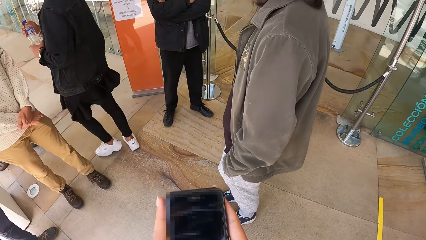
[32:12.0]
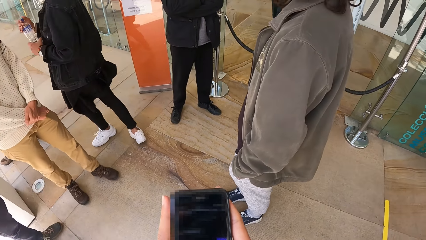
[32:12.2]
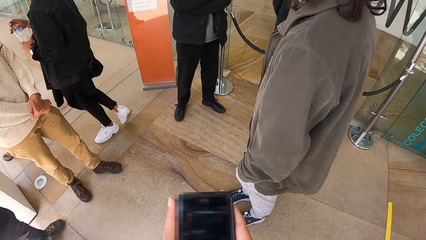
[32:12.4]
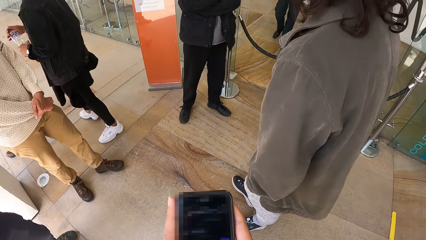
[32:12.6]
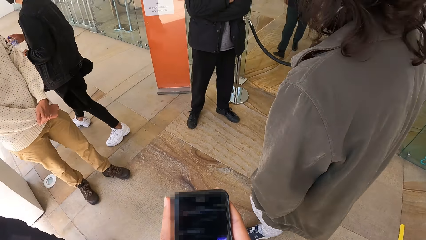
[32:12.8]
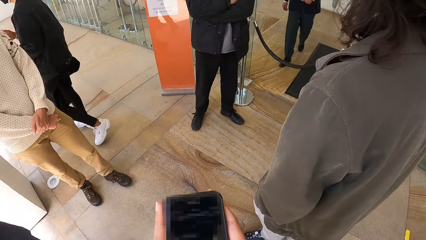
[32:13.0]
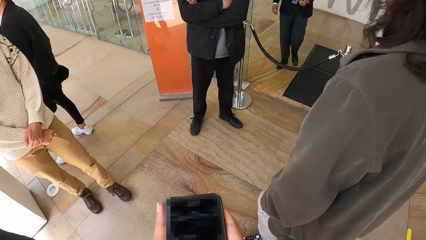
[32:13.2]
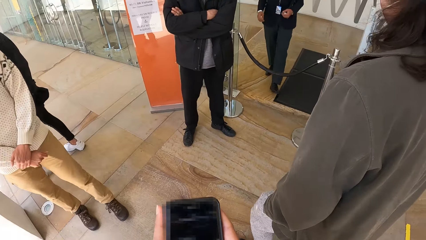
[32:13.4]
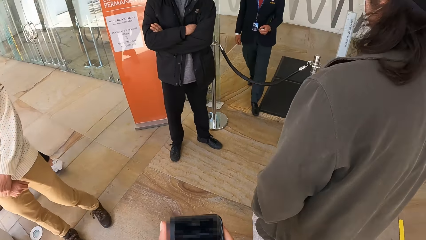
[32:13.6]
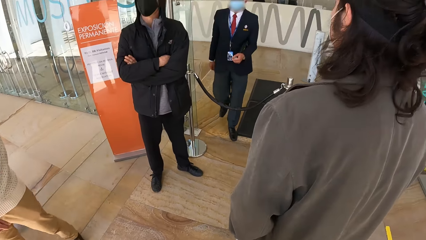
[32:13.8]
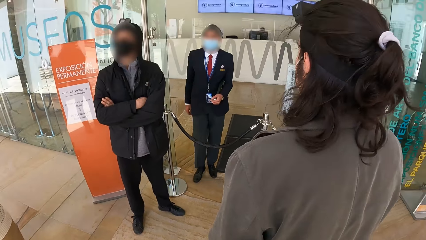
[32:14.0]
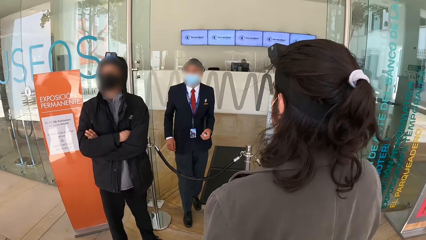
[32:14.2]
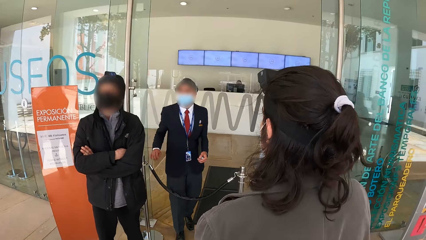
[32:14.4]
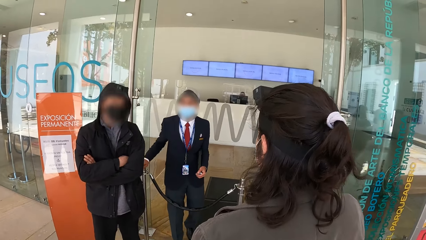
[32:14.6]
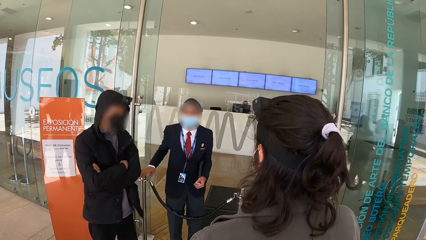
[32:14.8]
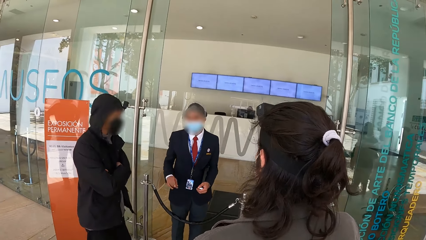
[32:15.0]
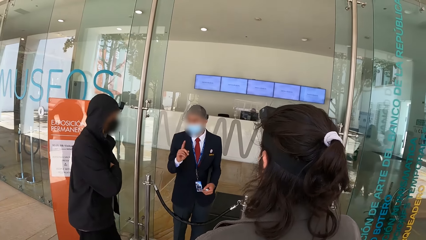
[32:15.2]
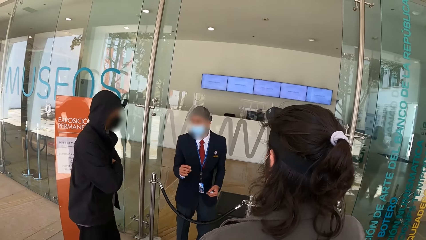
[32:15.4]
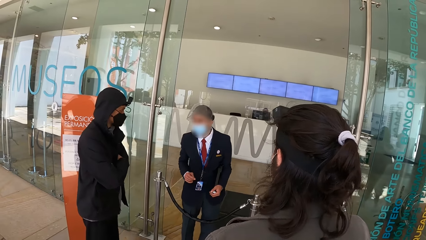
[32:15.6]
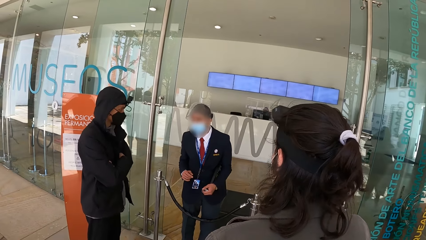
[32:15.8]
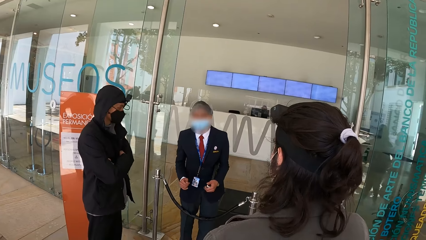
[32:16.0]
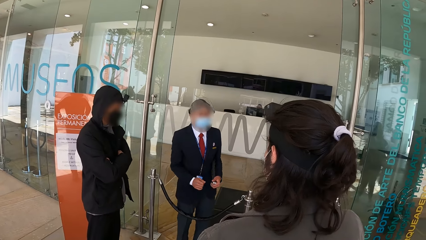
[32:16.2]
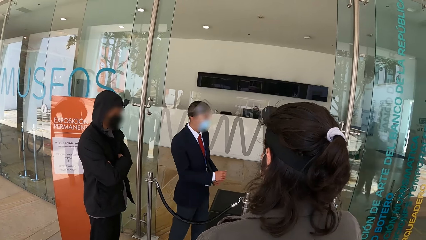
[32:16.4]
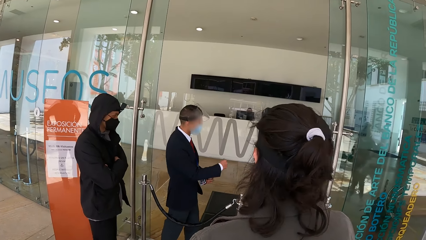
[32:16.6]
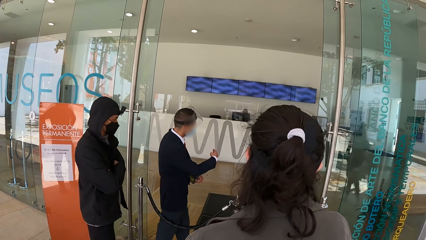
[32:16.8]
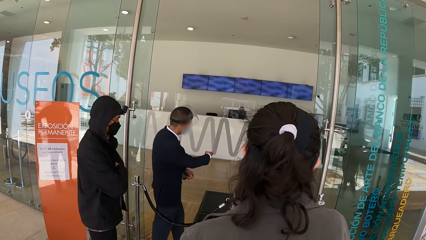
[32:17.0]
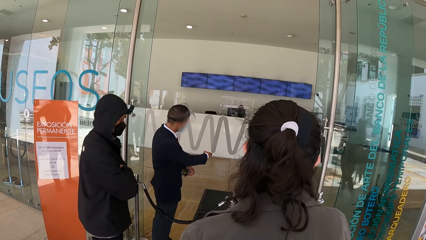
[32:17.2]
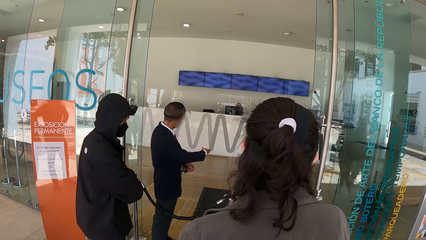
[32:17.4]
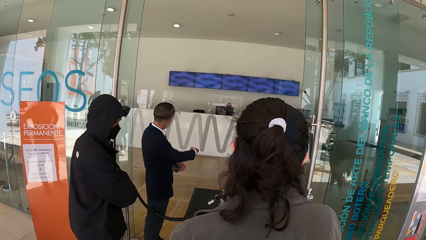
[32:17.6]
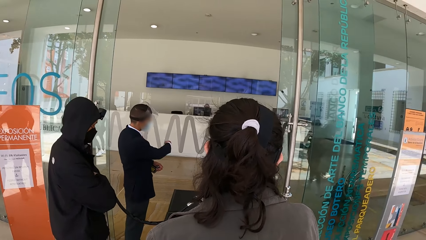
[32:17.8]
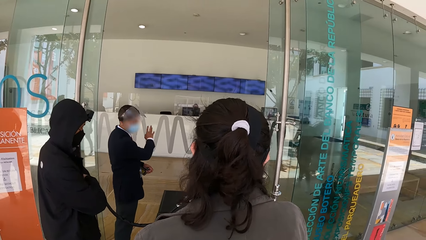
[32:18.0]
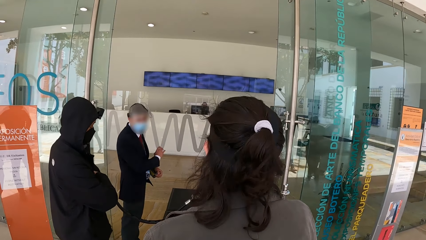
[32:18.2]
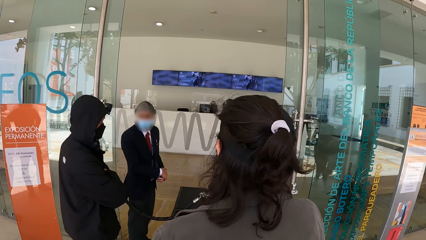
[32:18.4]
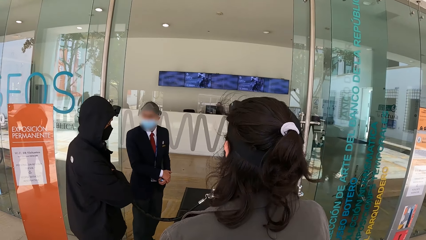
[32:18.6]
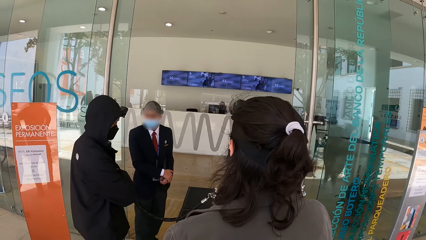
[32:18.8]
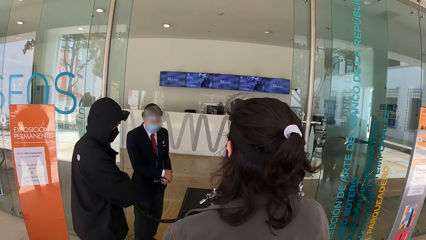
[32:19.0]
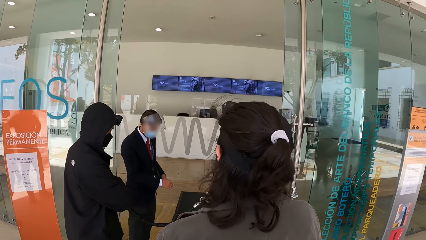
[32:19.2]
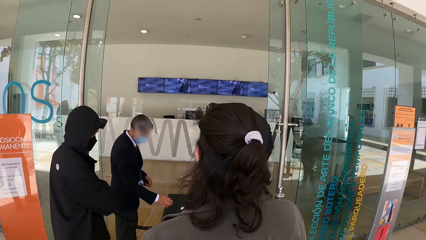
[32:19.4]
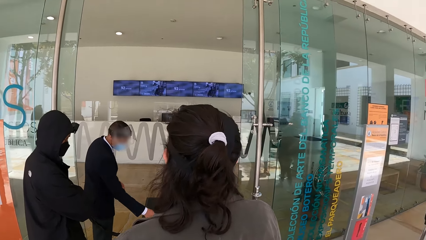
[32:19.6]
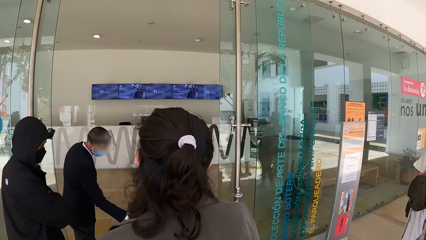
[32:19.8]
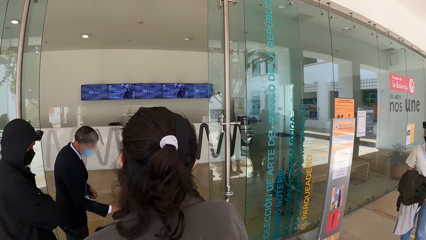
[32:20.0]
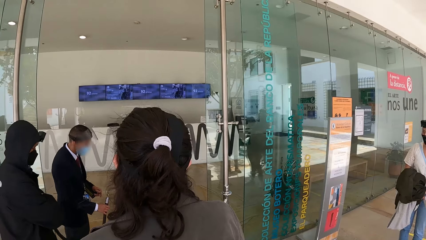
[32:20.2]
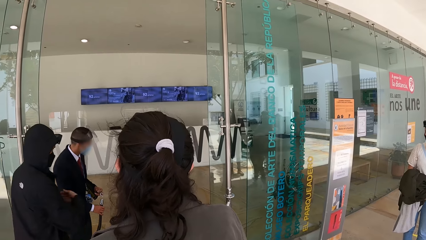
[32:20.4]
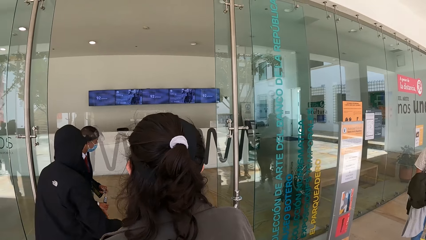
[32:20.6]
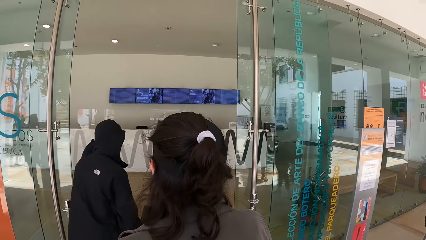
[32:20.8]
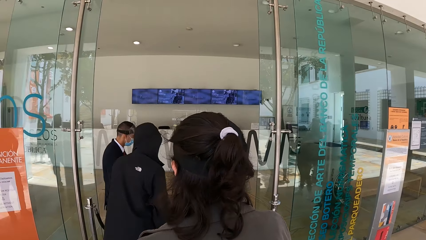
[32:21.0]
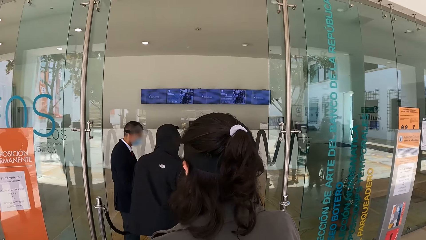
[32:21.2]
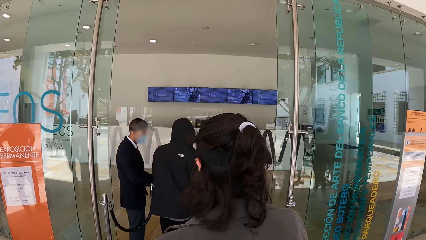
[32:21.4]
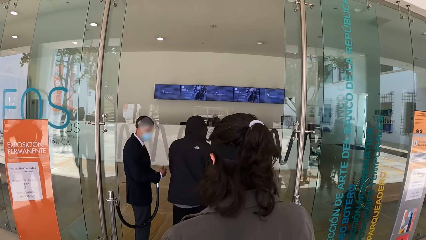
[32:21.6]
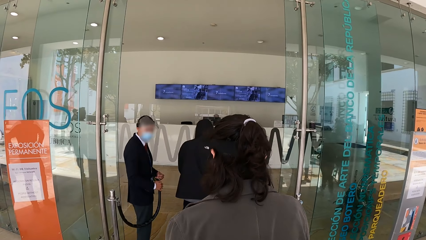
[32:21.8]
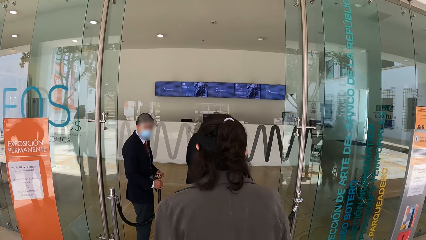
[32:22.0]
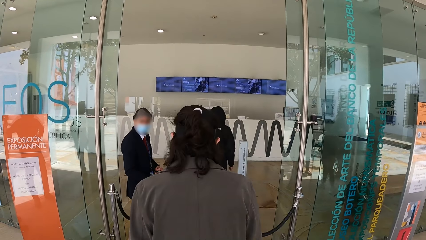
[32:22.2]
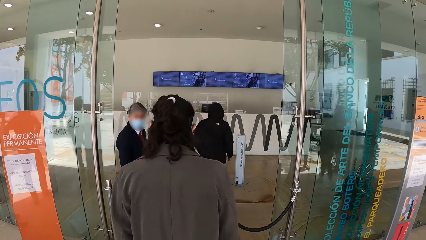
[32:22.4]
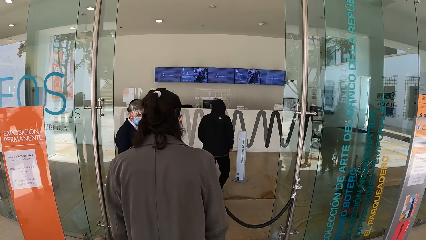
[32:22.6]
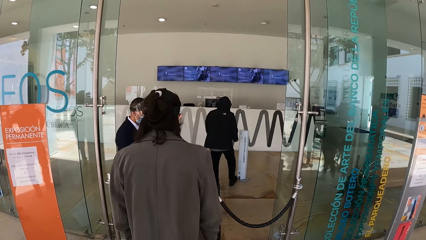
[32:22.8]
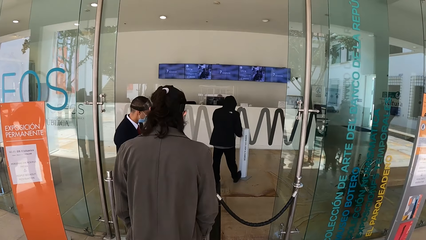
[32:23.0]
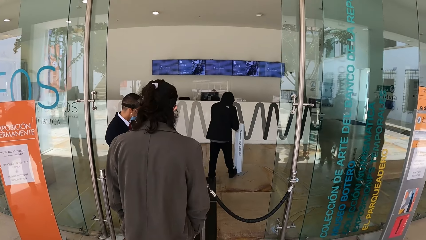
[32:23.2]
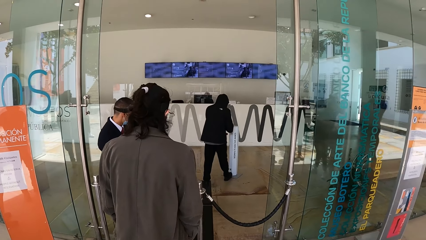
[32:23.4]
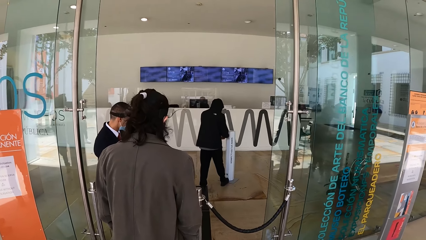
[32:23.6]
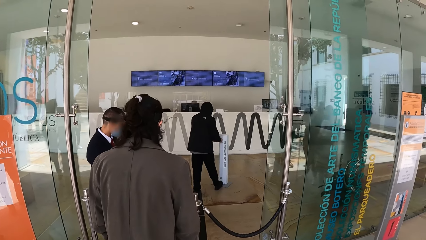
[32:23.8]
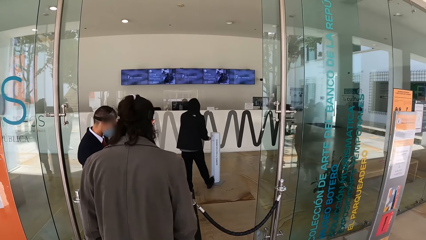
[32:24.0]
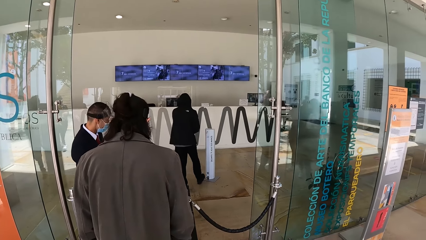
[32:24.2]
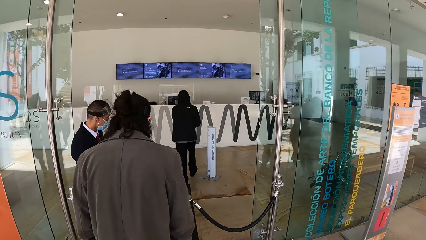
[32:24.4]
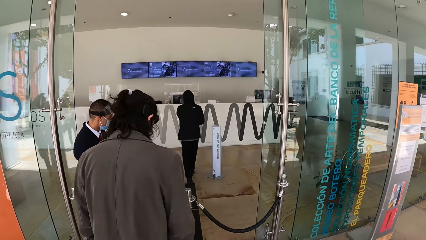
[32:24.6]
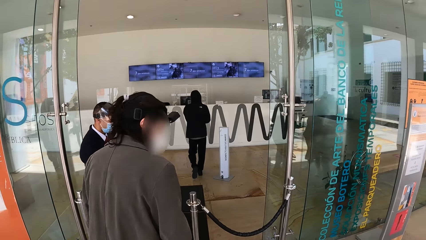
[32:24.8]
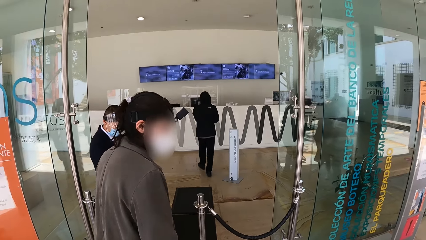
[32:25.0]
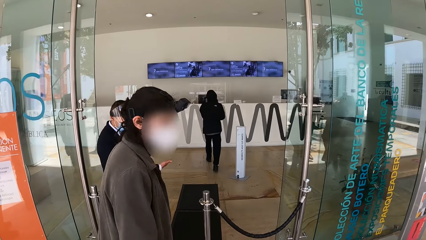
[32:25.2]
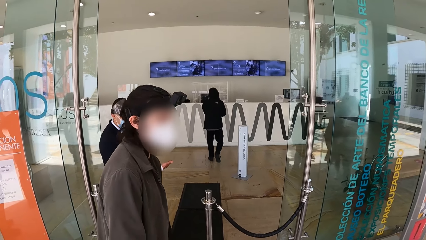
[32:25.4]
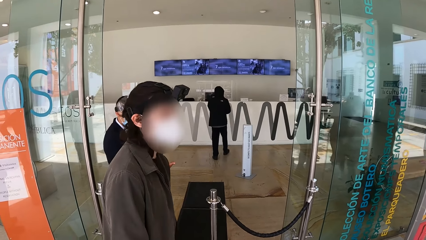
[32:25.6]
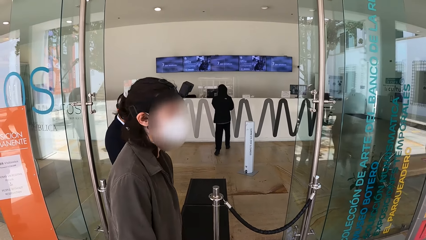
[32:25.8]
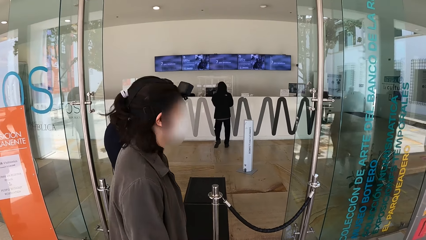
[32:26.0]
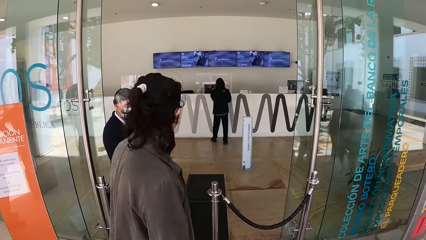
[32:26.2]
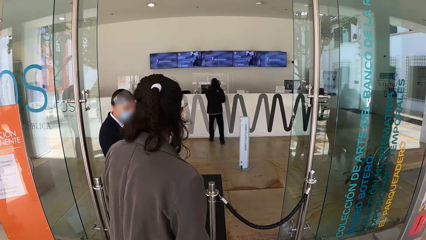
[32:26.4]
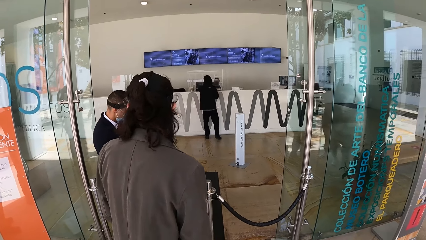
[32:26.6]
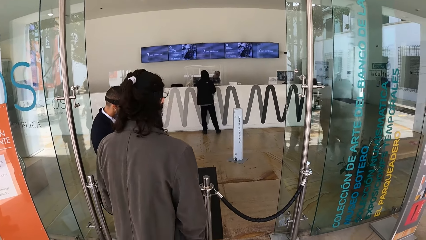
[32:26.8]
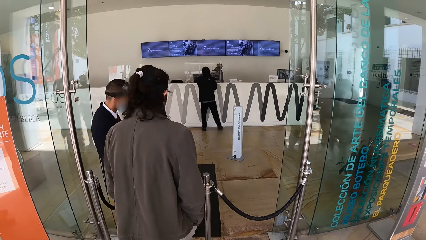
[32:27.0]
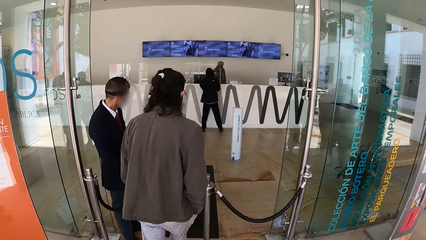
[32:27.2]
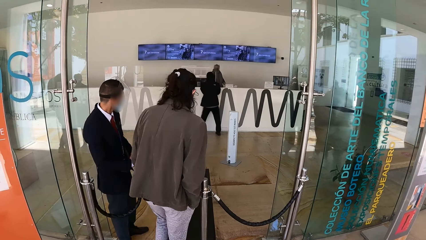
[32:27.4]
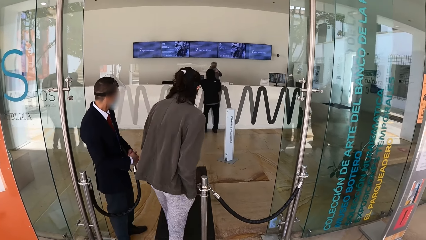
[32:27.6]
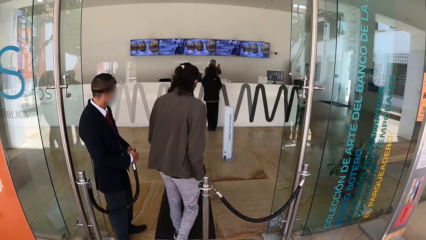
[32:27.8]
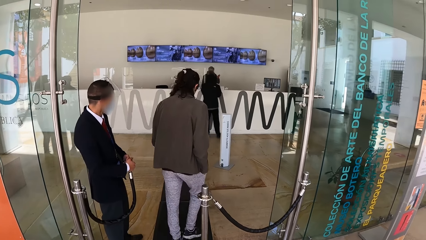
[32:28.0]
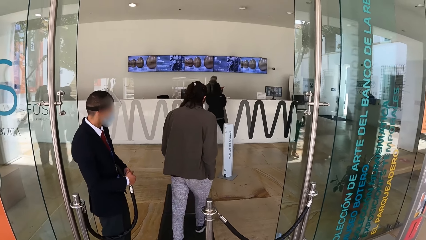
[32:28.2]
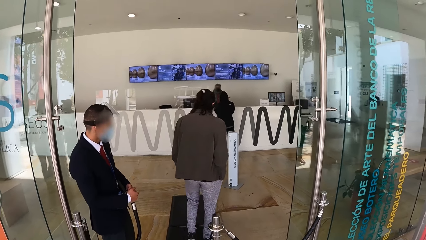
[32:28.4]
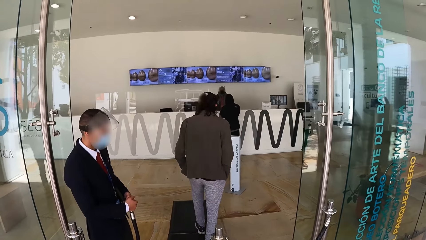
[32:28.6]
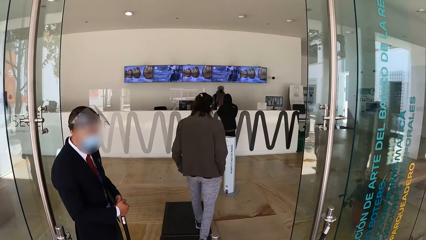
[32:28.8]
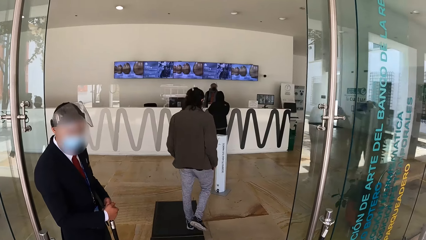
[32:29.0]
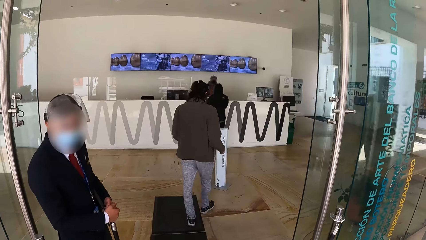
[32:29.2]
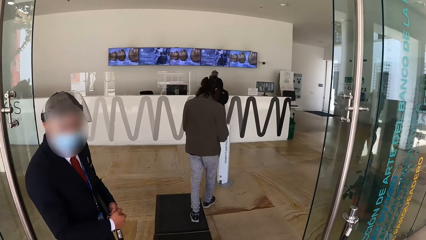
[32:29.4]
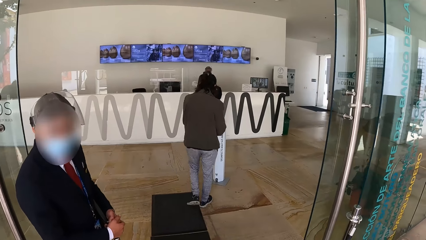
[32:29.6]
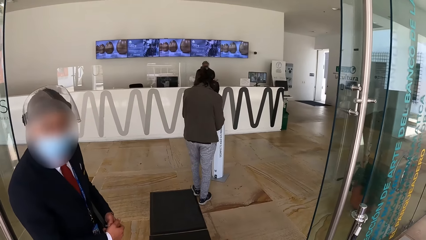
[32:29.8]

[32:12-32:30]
A man places his right hand on a barrier post. A man talks to another man. The first man removes a rope barrier from the barrier post with his right hand. Another man walks into a building past the first man. The second man presses a hand sanitizer dispenser with his right leg. He takes sanitizer from the hand sanitizer dispenser with his hands. A man talks to another man. The second man rubs the sanitizer on his hands and walks to the counter. The second man interacts with another man at the counter. Another man walks into the building past the first man. The camera wearer walks in the building.
